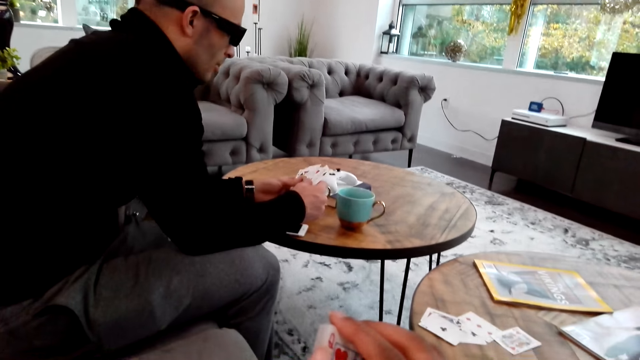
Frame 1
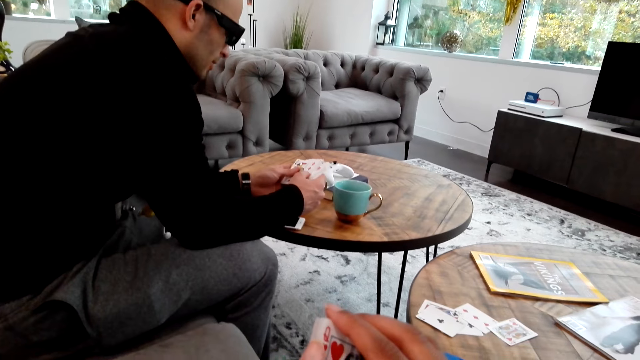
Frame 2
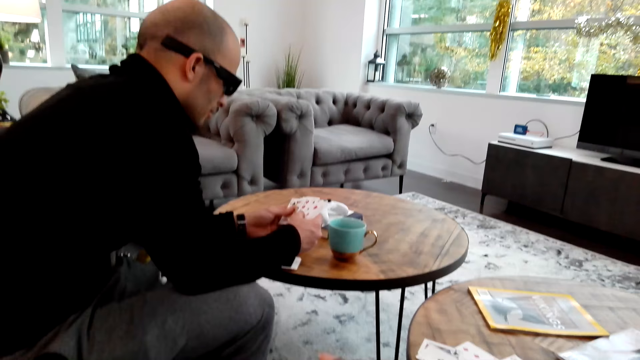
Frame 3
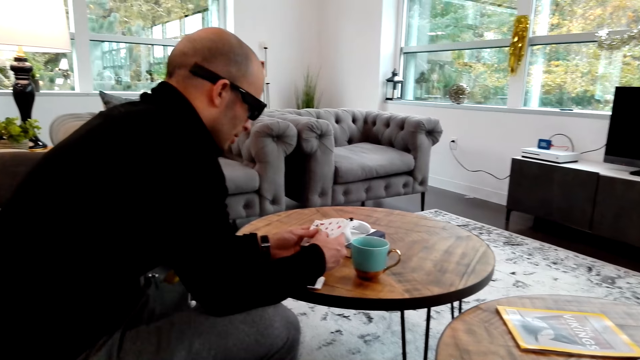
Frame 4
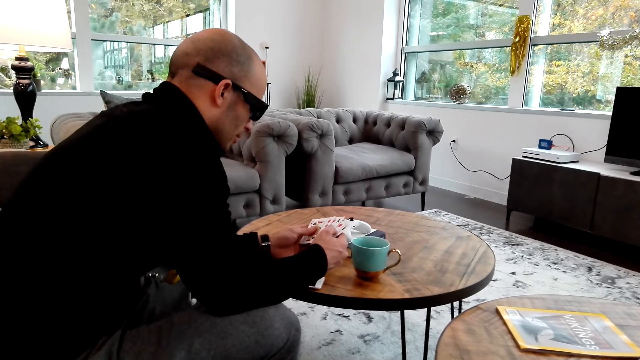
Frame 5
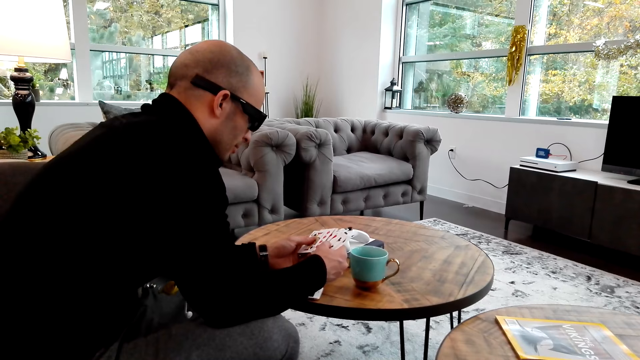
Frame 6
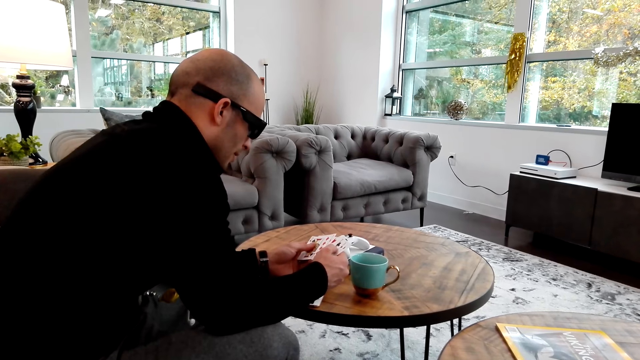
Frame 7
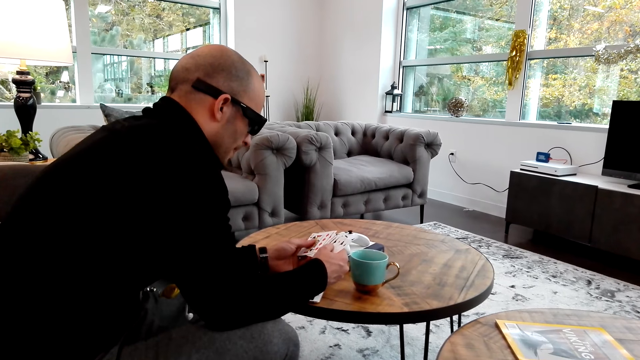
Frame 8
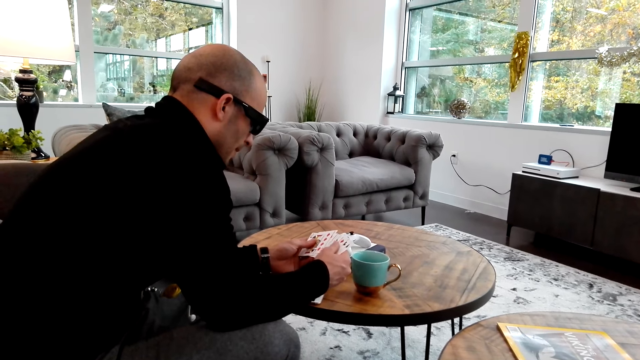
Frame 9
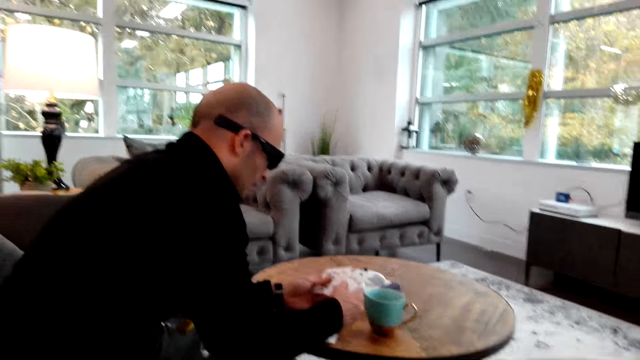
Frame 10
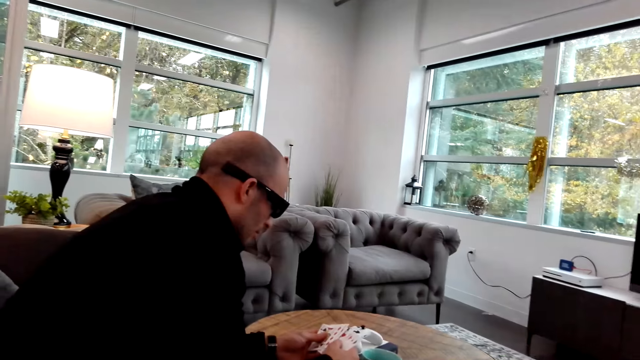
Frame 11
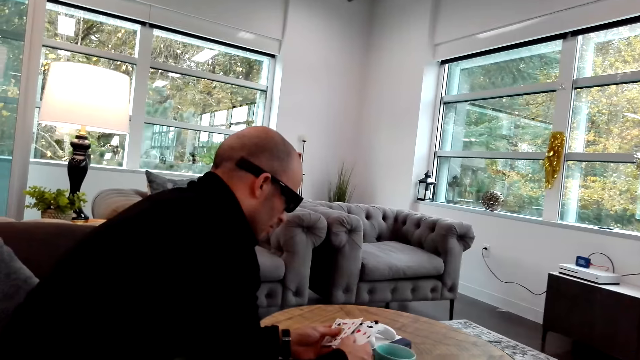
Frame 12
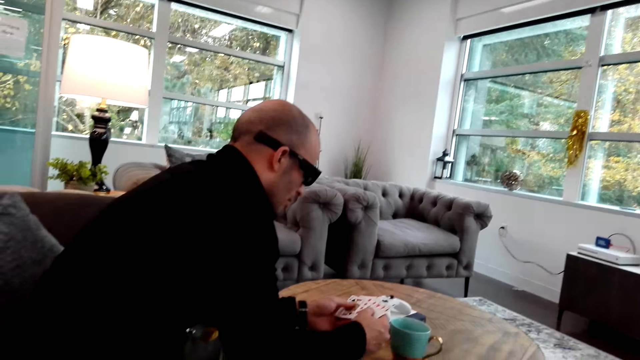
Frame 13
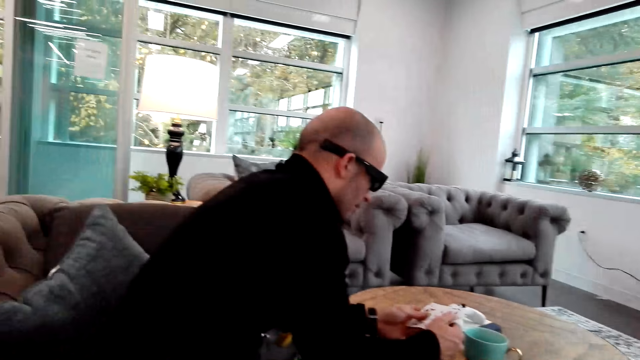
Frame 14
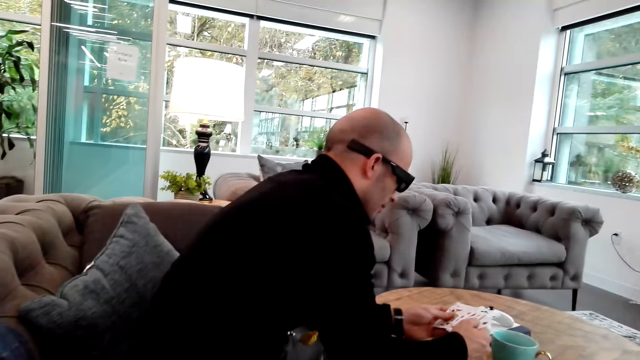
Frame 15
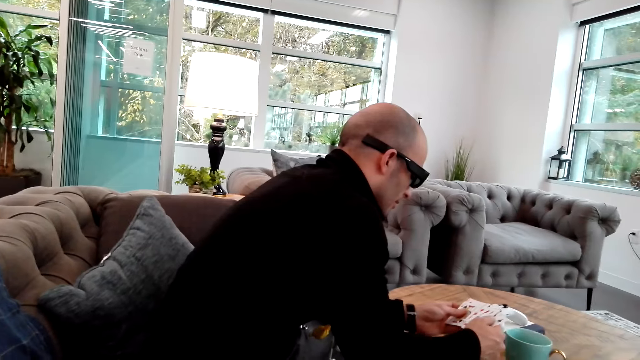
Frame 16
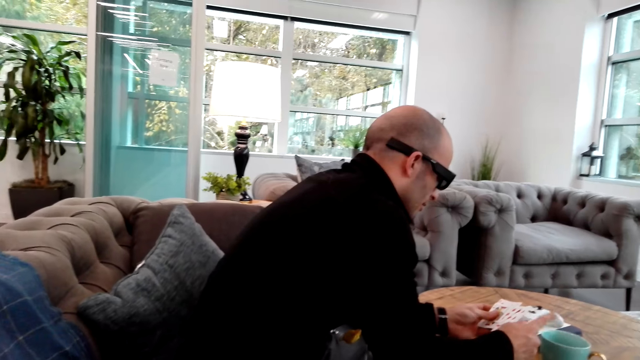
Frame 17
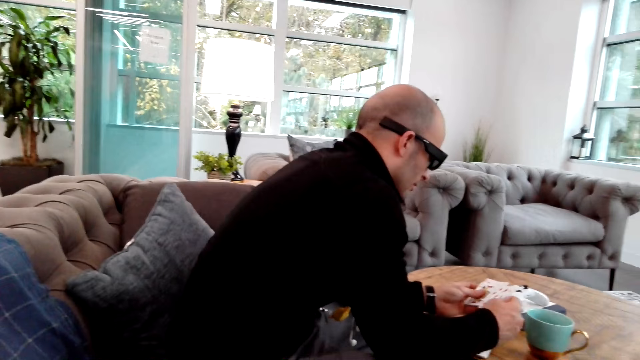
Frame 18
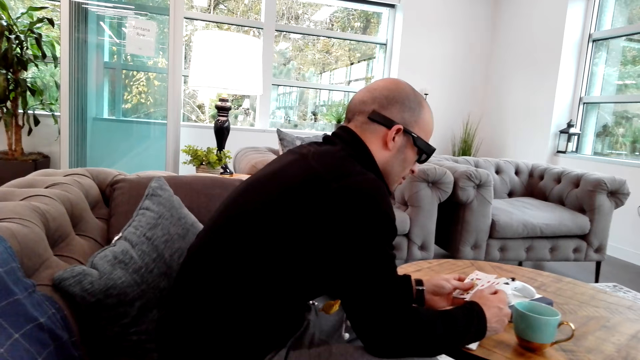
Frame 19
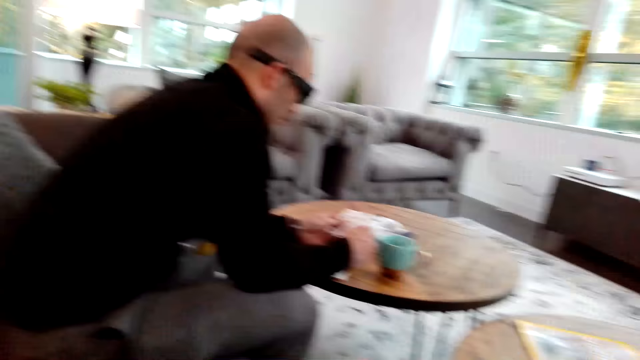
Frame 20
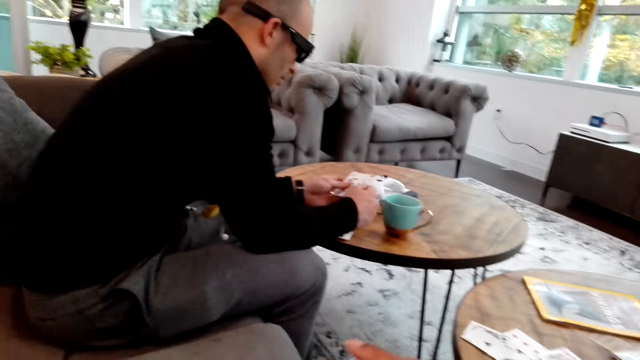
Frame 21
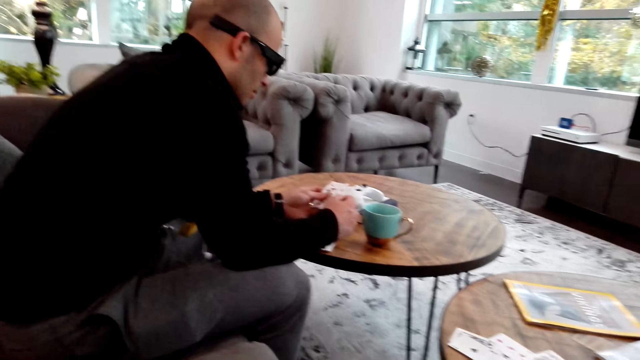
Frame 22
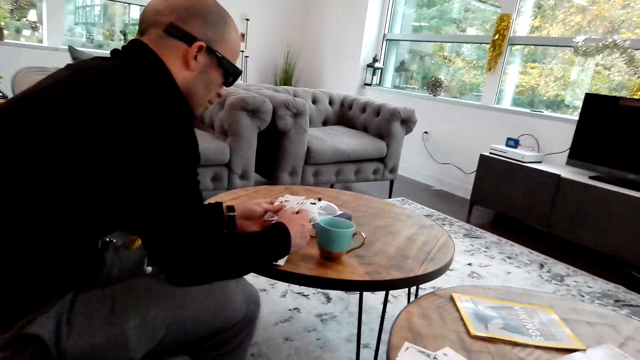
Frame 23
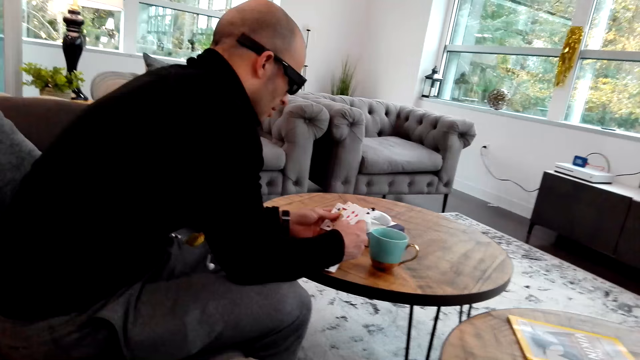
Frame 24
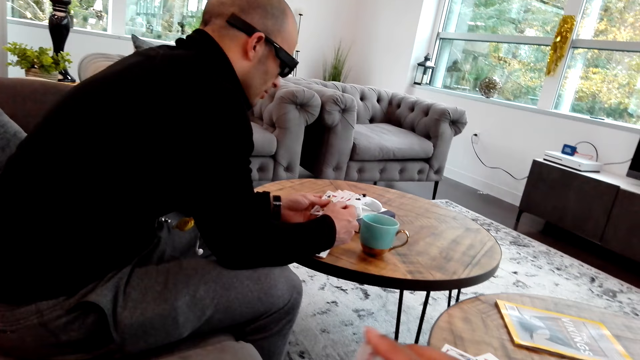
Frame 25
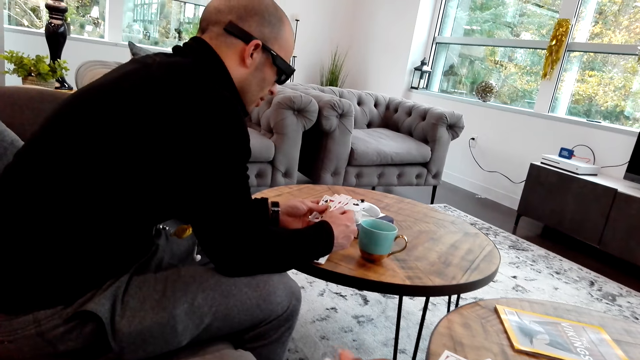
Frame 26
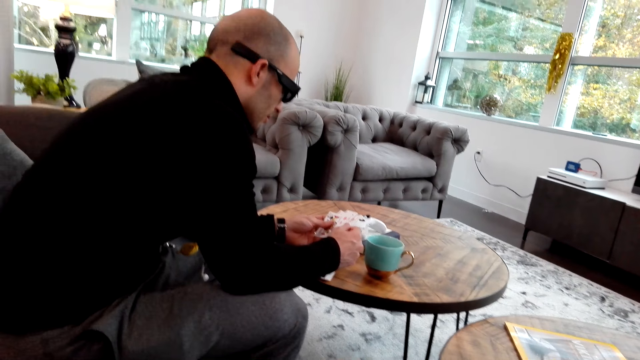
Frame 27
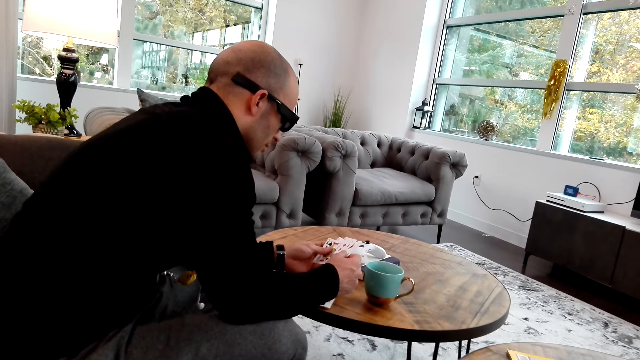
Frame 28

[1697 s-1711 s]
The camera wearer holds the cards. A person moves the cards on the hand. The camera wearer moves the hand with the cards.

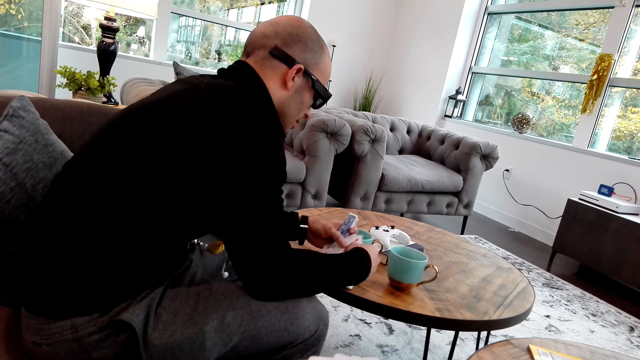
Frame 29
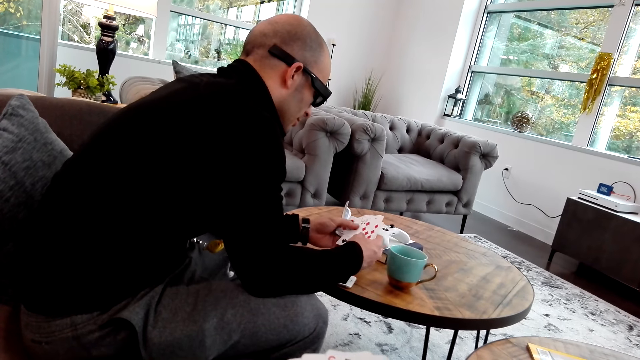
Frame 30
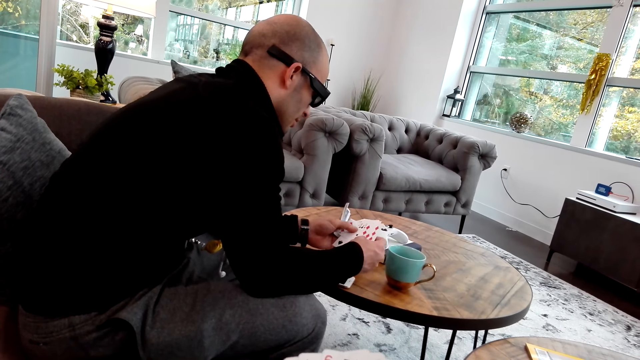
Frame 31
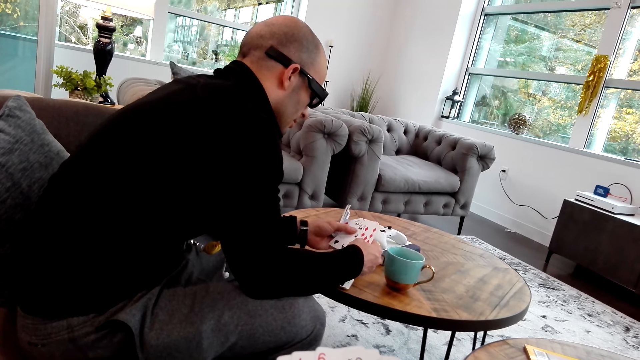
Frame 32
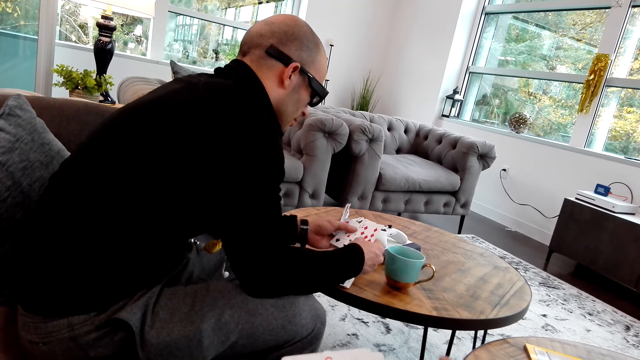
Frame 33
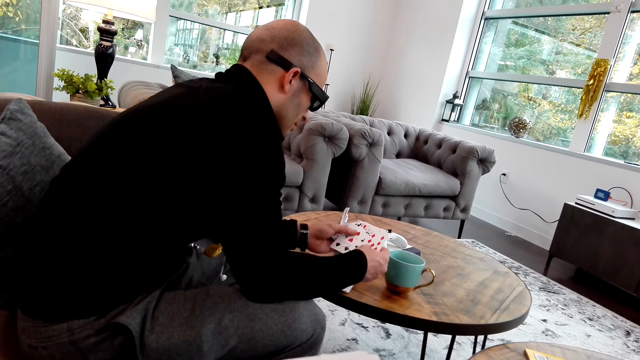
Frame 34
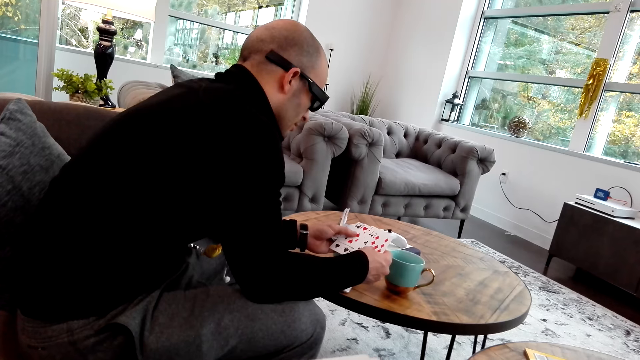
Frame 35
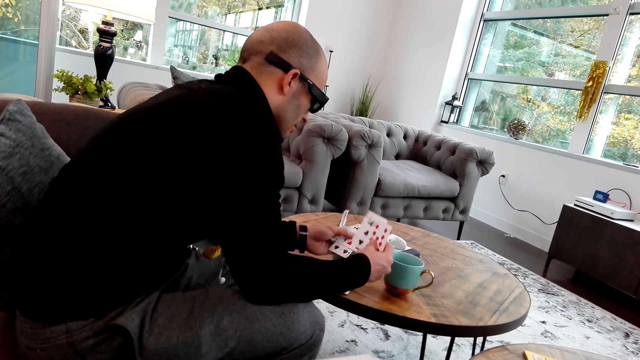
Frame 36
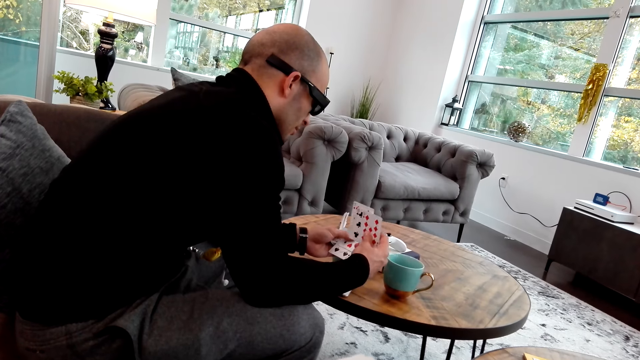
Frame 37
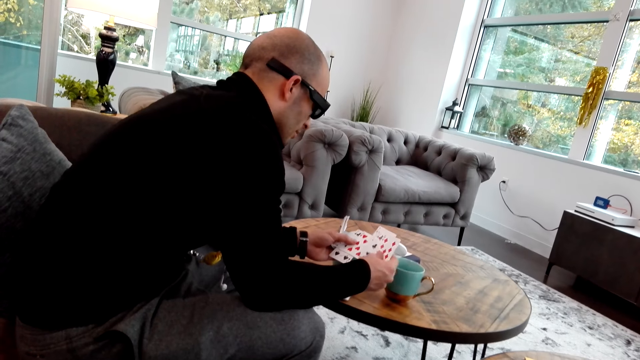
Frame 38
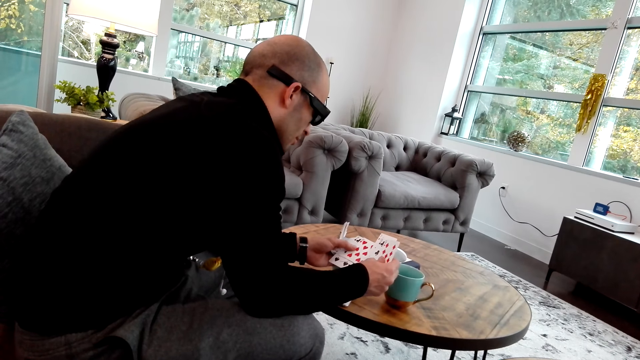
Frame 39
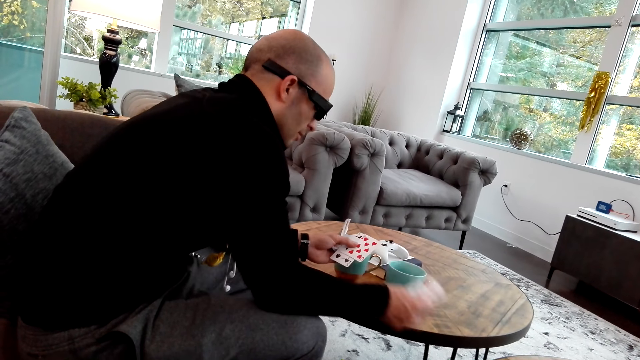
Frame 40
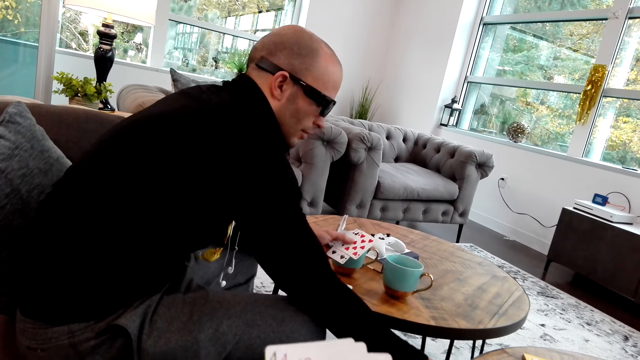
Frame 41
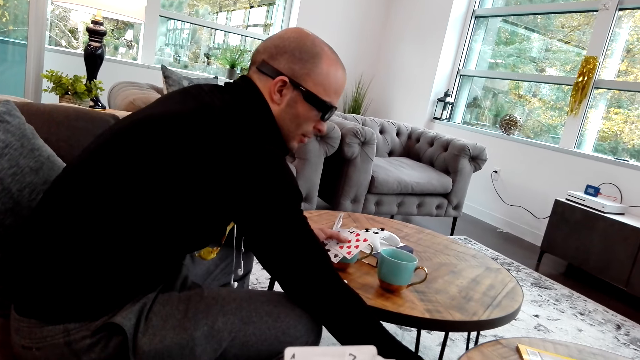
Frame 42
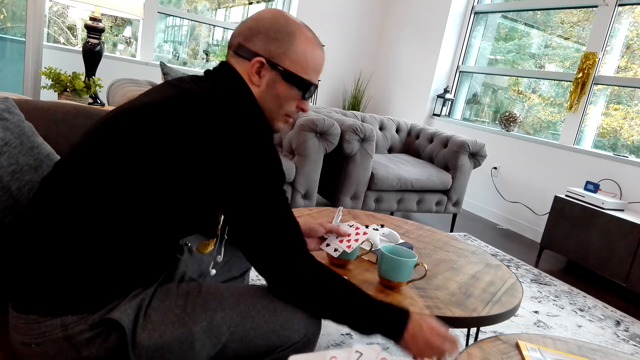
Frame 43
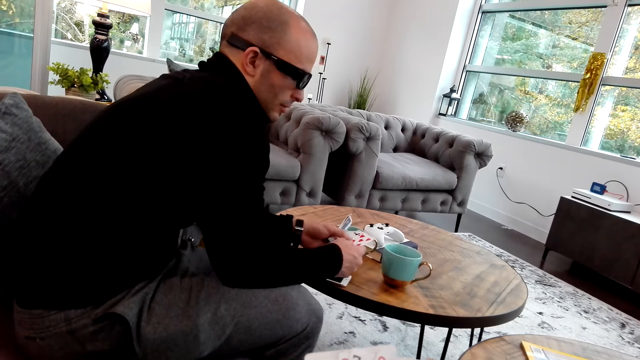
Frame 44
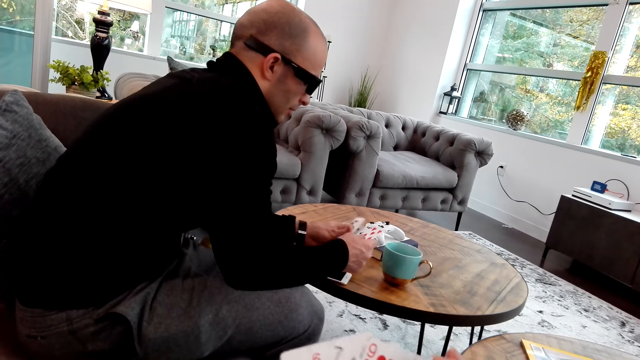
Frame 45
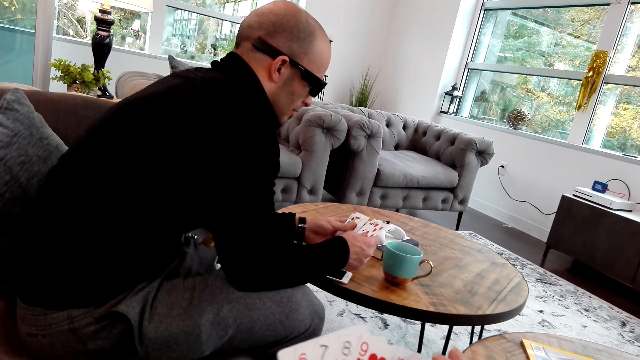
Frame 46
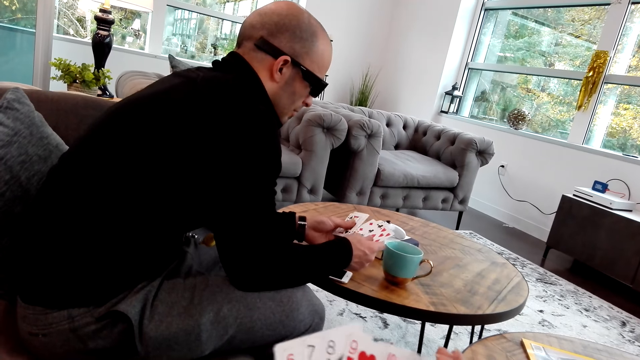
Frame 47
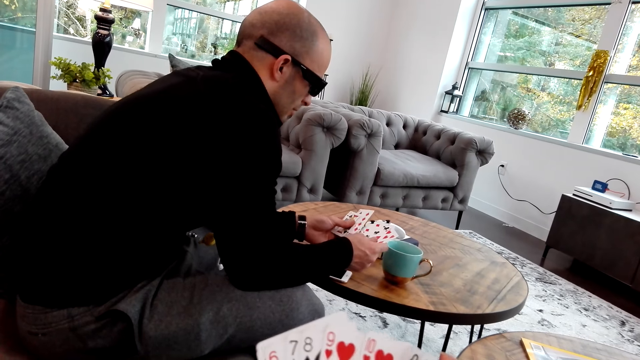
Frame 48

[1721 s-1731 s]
A person takes the cards, puts the cards on the table and moves the cards on the hand. The camera wearer moves the cards on the table.
